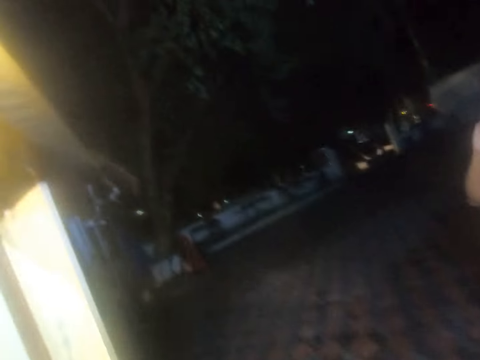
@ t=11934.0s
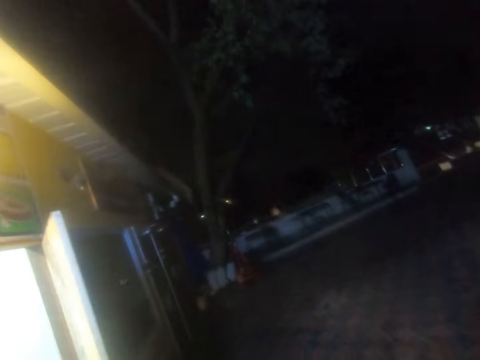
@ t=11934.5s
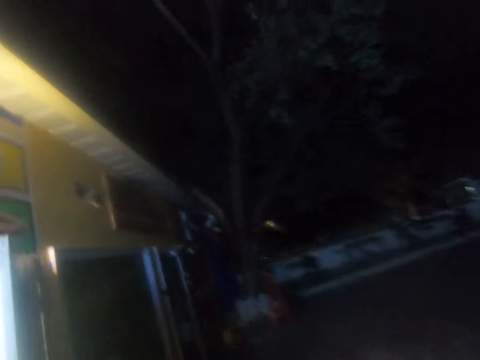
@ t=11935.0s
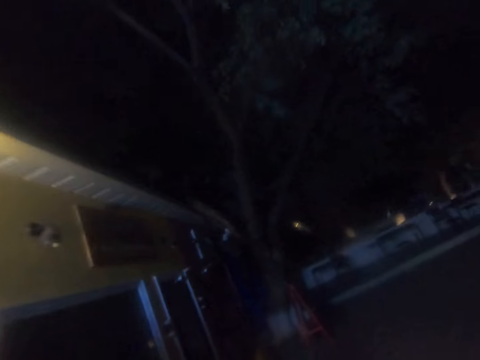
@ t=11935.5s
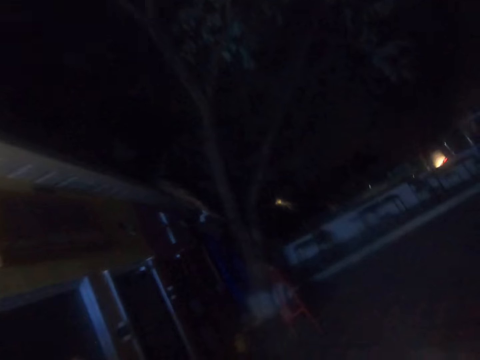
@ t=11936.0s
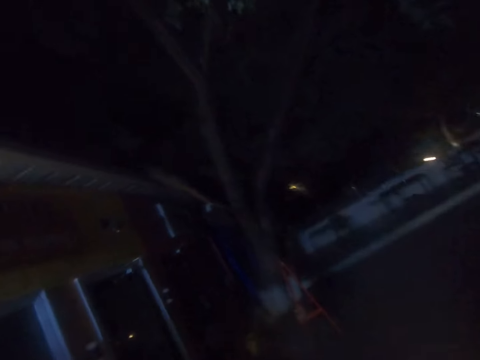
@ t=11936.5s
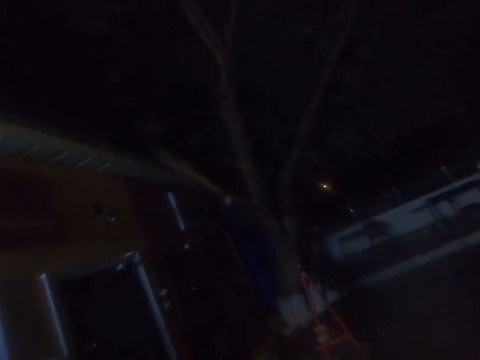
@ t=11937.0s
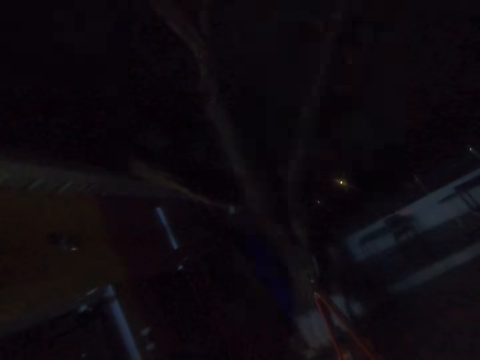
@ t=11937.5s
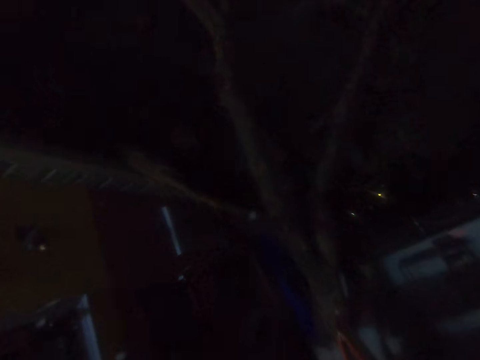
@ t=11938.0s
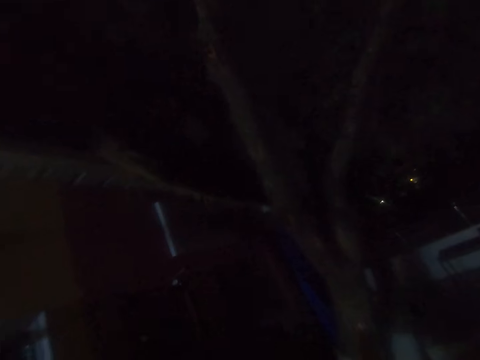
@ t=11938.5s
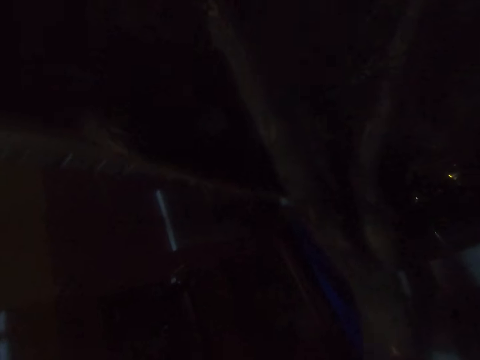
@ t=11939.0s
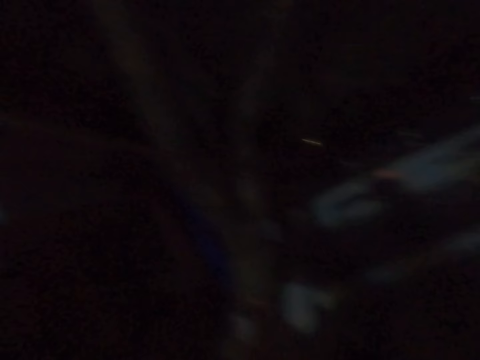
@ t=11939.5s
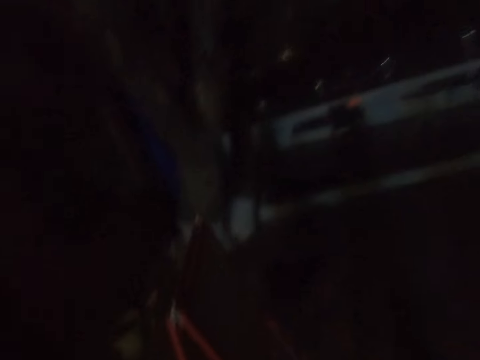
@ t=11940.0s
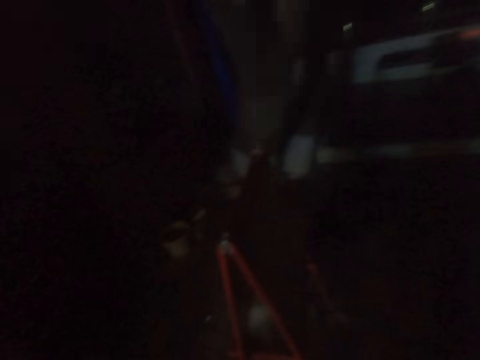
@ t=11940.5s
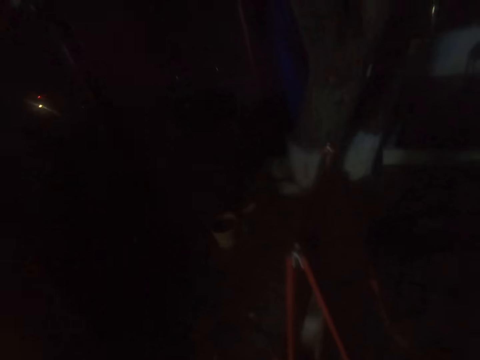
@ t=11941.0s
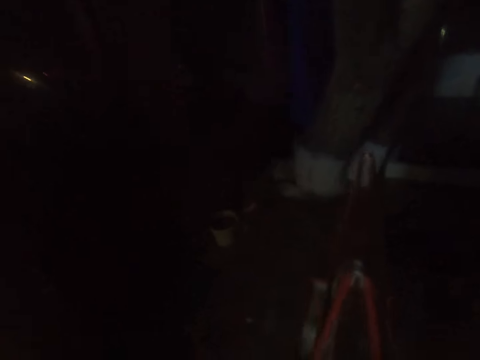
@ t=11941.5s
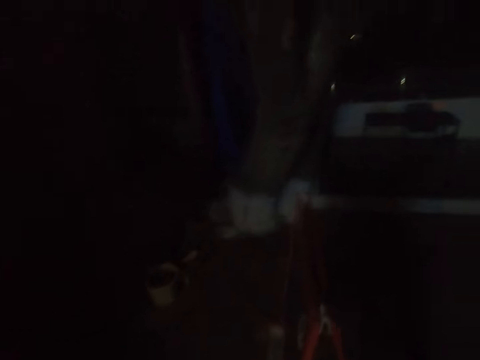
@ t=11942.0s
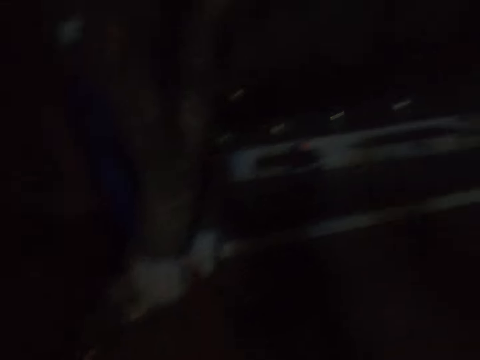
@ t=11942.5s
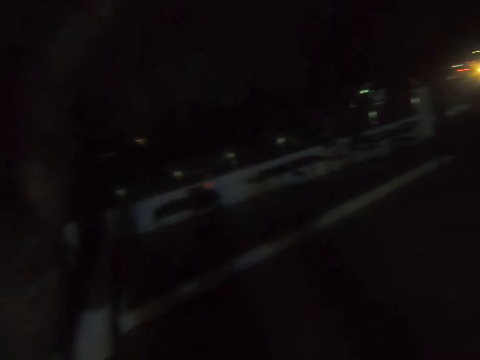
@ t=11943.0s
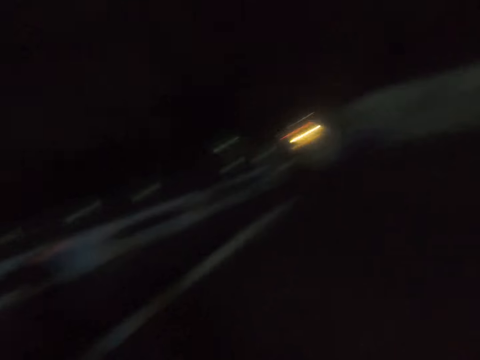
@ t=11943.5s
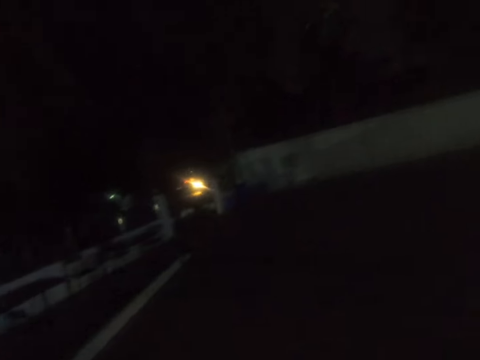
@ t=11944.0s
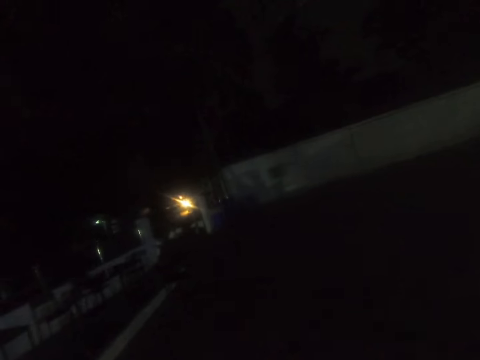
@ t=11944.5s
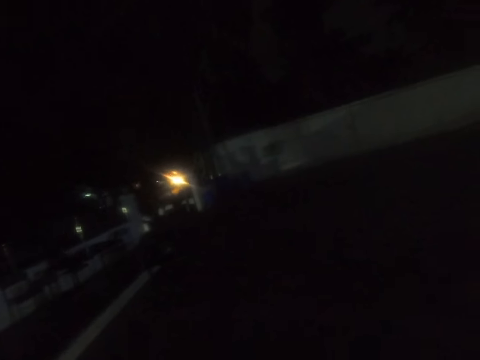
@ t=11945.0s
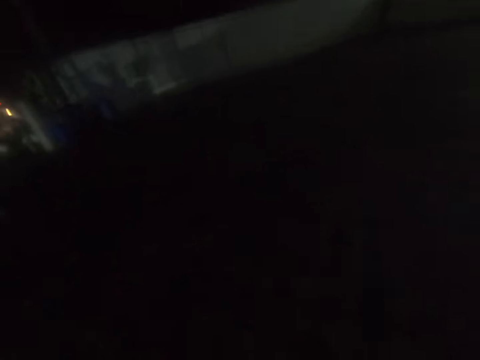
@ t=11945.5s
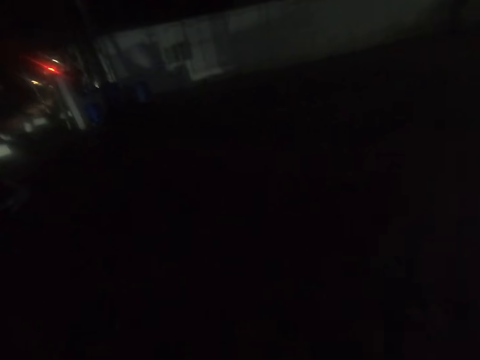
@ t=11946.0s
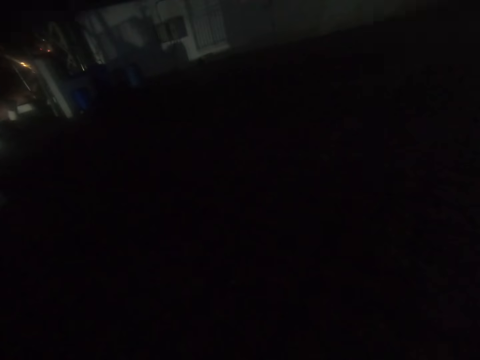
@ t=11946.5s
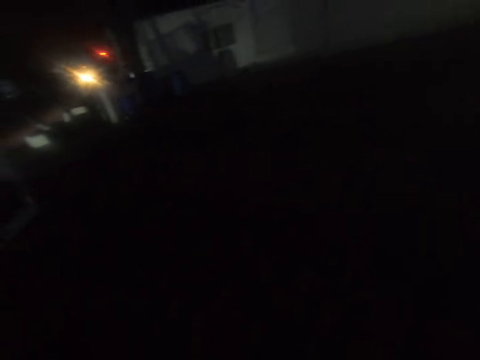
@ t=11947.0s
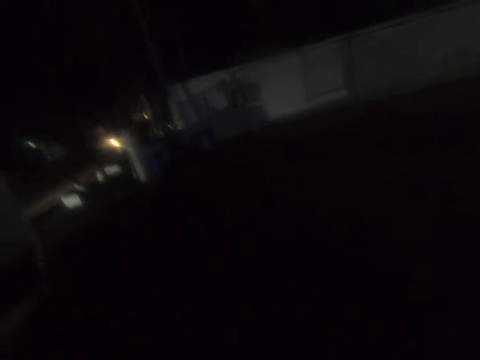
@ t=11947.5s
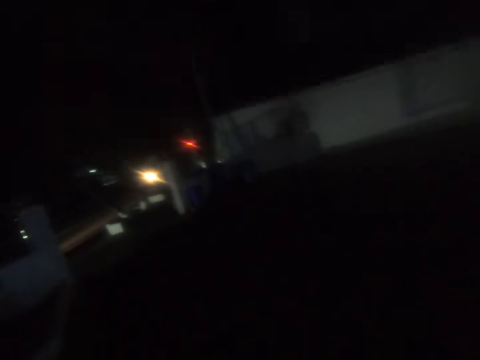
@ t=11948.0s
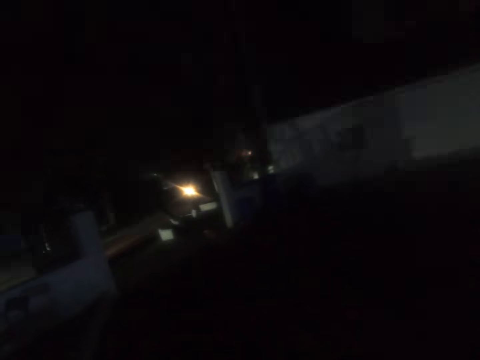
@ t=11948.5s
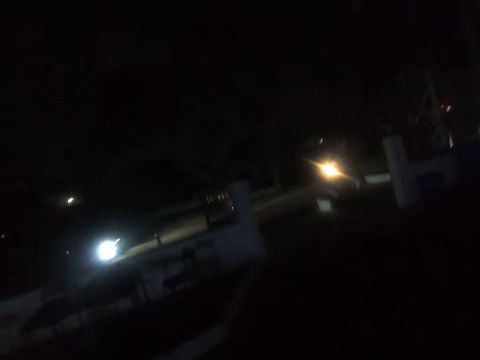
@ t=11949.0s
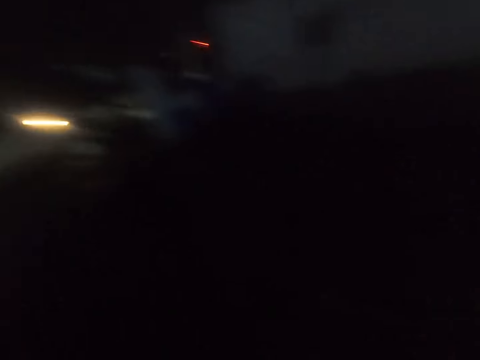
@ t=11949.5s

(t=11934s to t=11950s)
The camera wearer walks around a parking lot. They interact with a man. They walk around the parking lot.

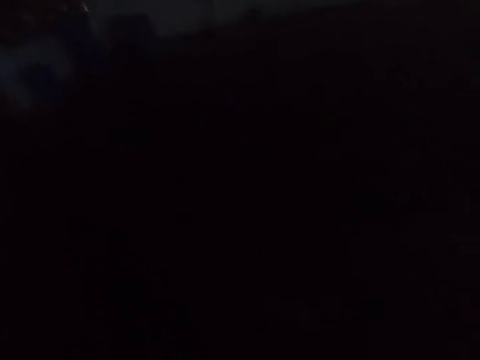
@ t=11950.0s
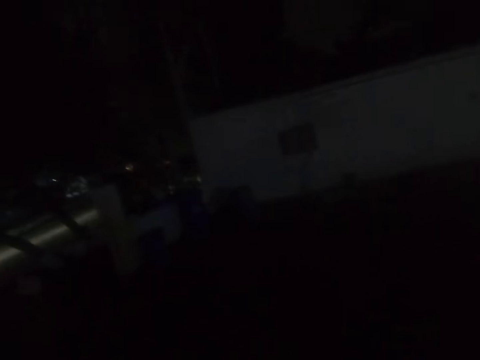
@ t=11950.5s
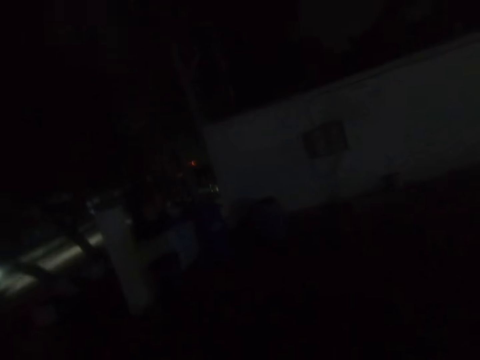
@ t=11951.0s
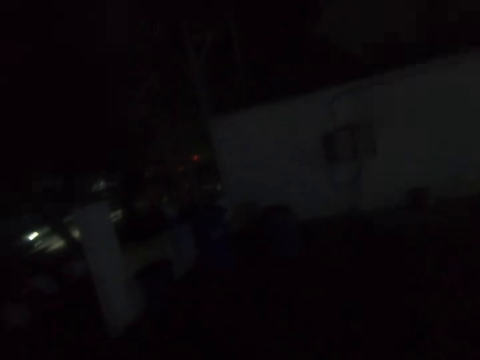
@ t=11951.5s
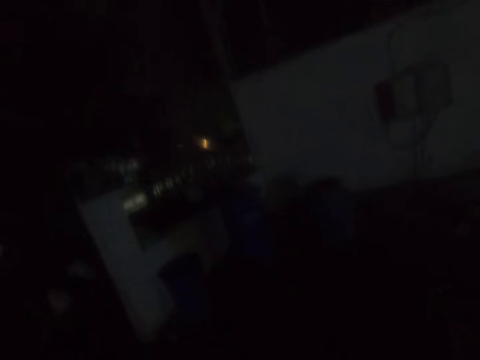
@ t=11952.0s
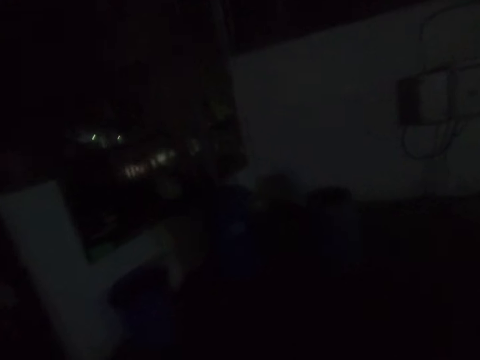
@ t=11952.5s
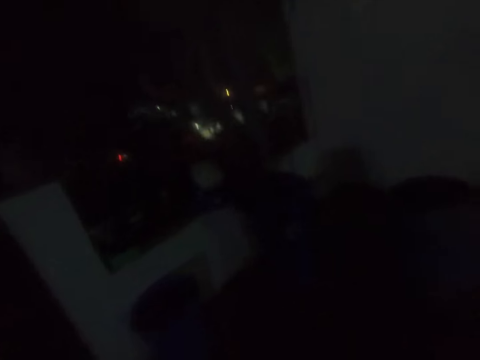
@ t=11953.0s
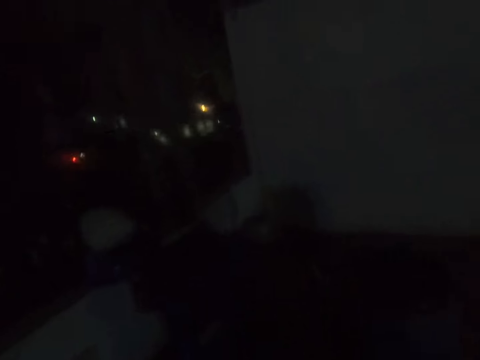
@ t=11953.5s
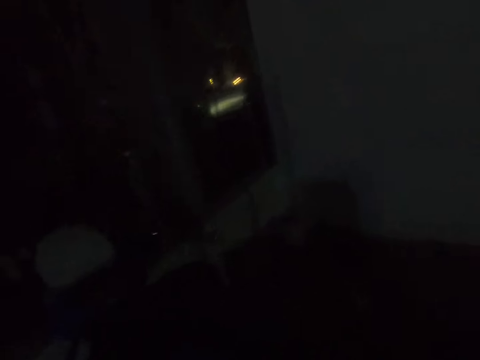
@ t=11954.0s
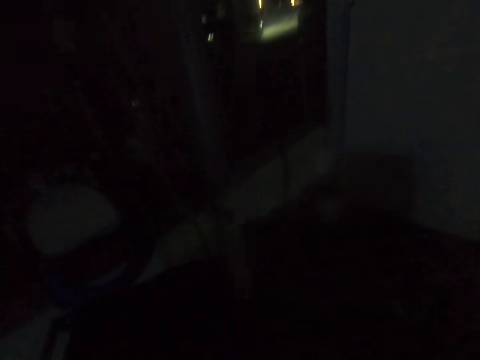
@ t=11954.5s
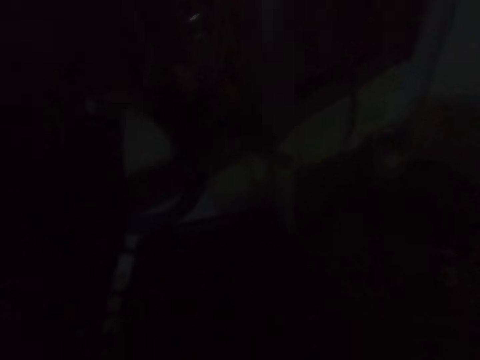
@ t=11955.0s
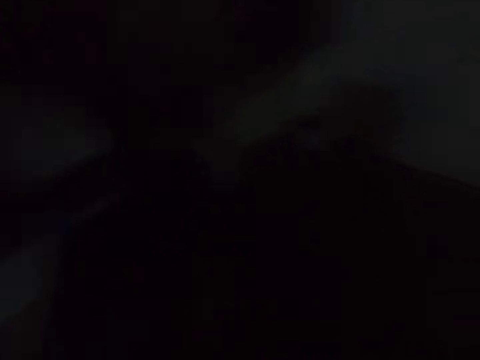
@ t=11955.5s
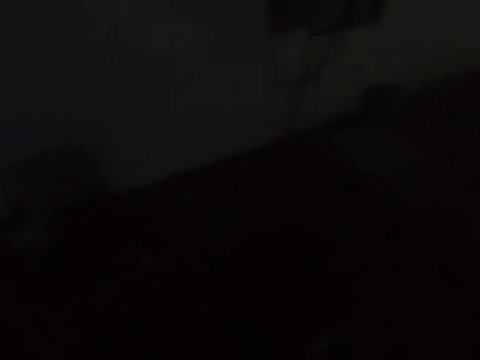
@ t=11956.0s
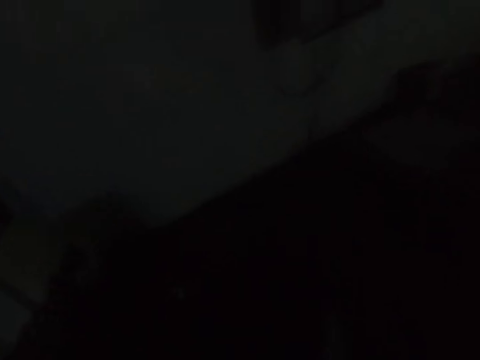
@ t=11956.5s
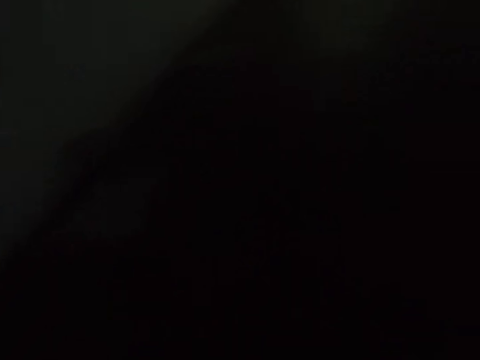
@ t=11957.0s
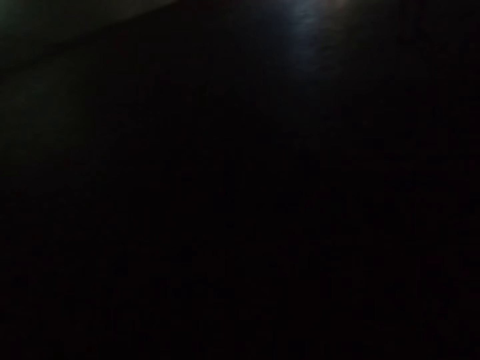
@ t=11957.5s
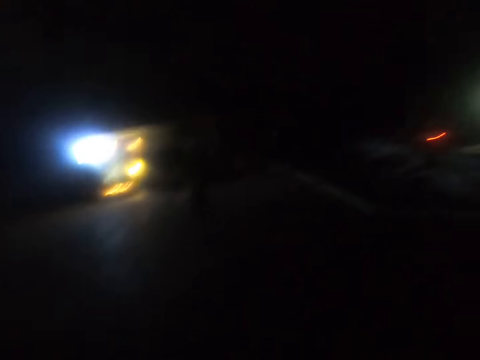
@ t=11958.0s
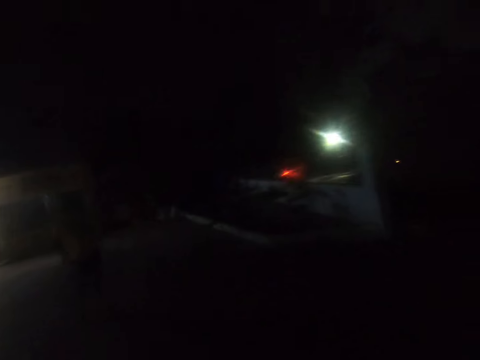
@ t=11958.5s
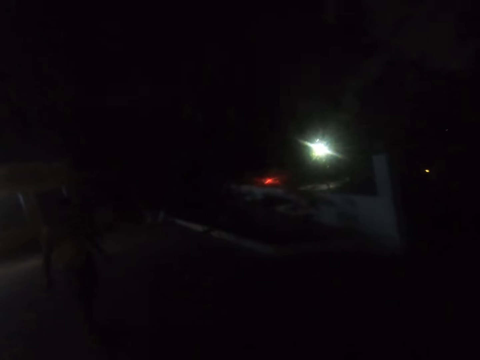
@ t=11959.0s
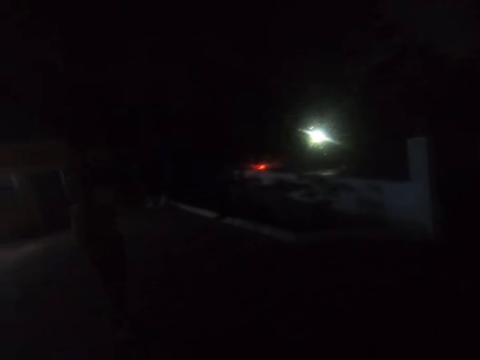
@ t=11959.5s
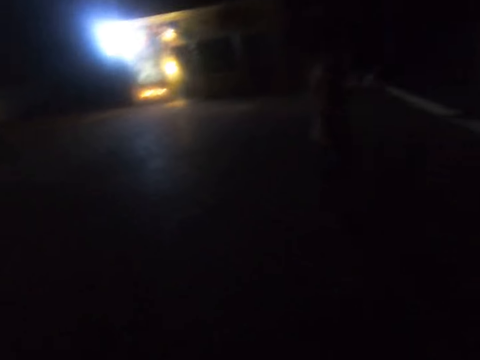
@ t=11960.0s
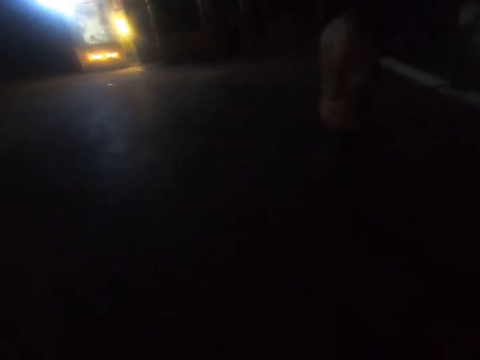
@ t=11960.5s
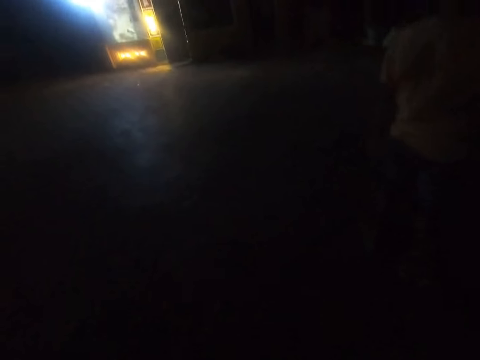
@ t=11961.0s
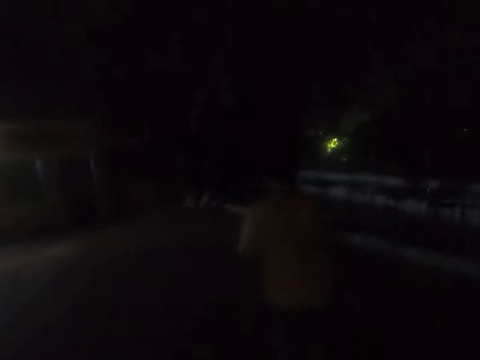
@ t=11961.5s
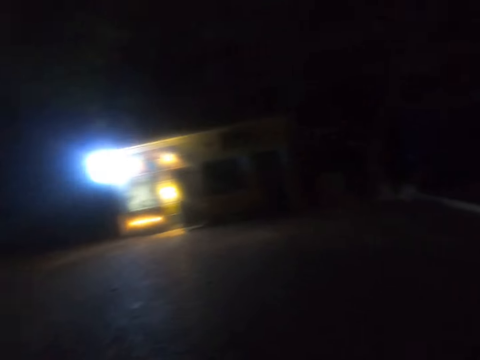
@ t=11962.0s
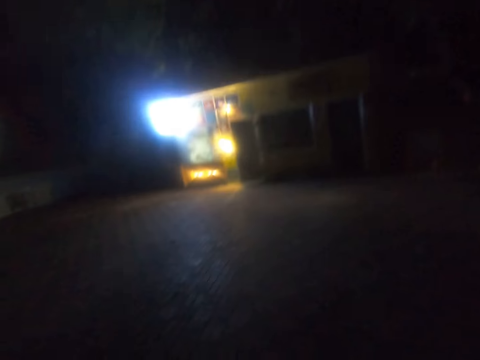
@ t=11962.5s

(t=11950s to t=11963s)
The camera wearer closes a dustbin. They walk around a parking lot. A man walks around the parking lot.
